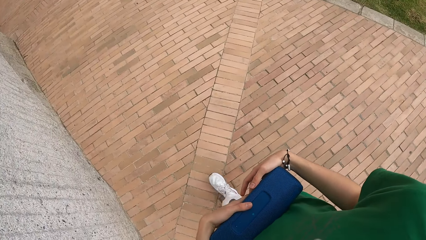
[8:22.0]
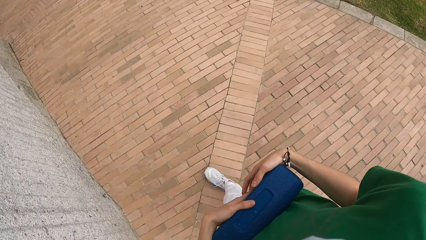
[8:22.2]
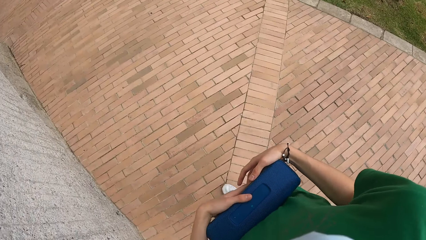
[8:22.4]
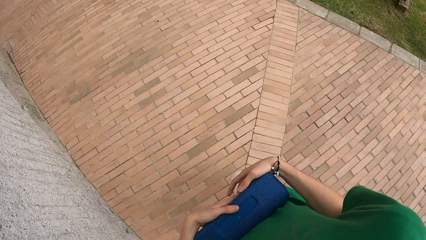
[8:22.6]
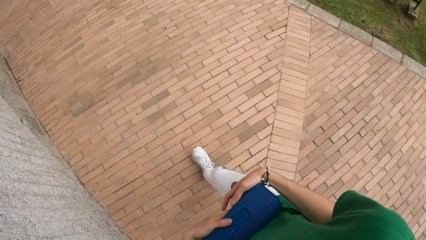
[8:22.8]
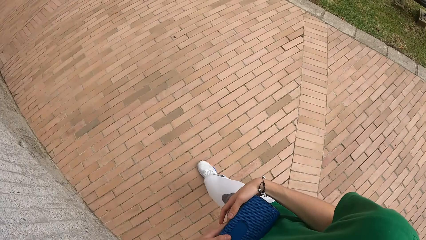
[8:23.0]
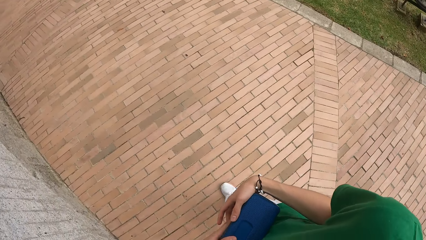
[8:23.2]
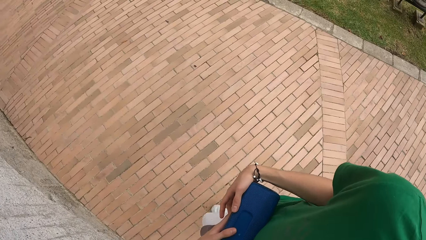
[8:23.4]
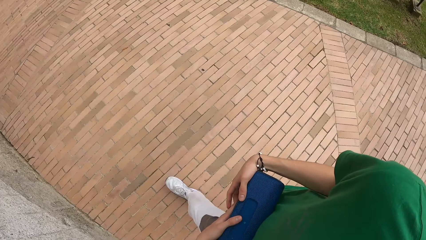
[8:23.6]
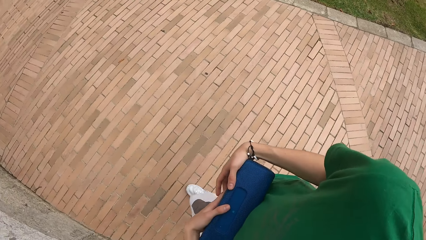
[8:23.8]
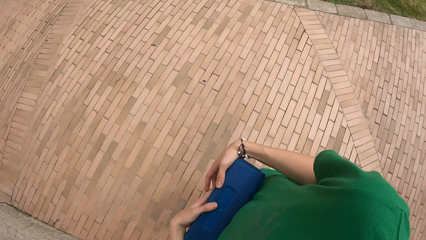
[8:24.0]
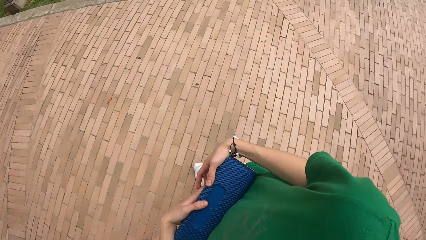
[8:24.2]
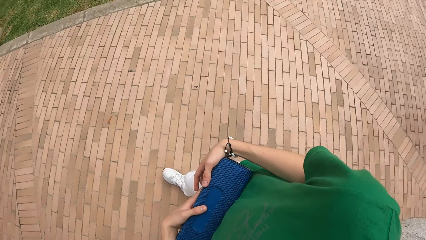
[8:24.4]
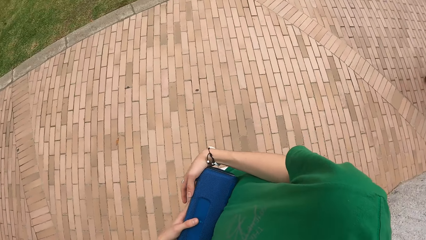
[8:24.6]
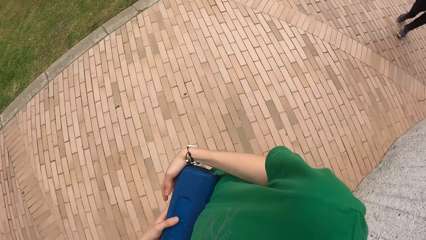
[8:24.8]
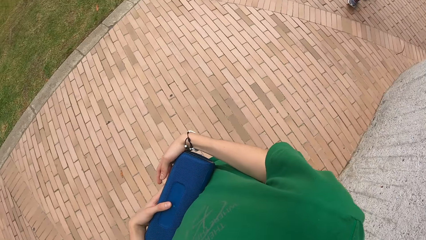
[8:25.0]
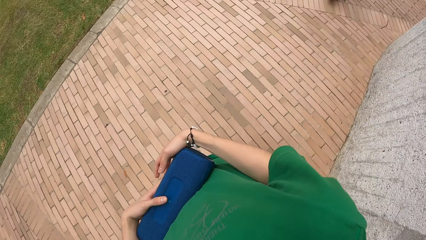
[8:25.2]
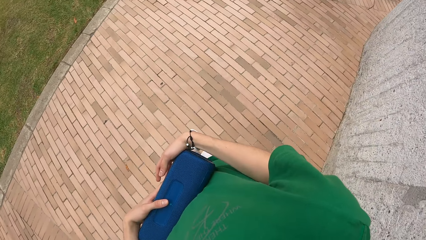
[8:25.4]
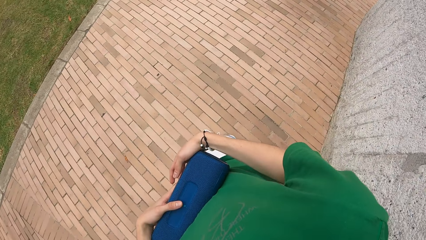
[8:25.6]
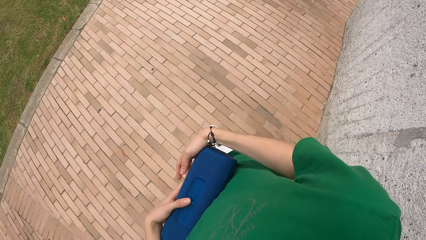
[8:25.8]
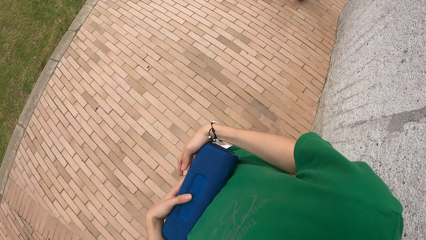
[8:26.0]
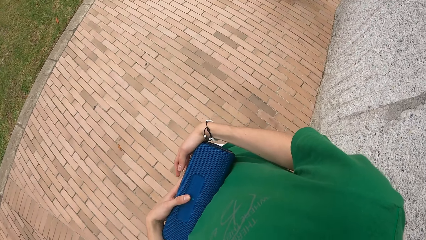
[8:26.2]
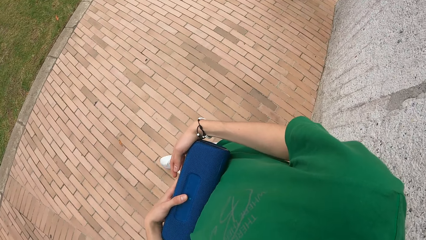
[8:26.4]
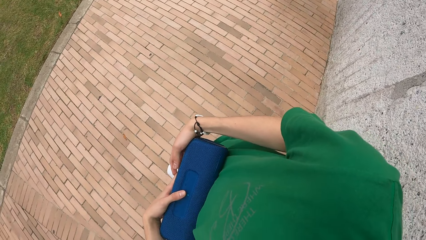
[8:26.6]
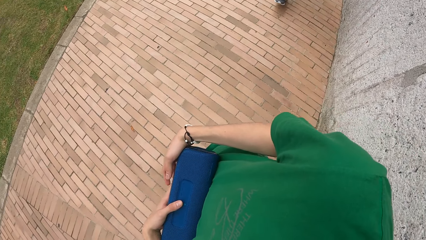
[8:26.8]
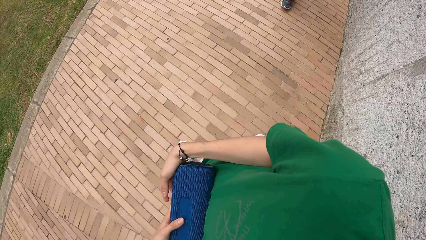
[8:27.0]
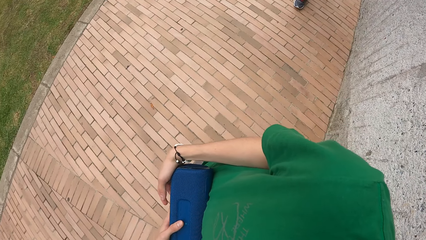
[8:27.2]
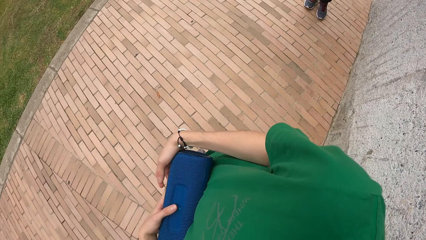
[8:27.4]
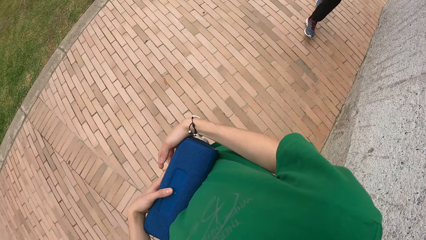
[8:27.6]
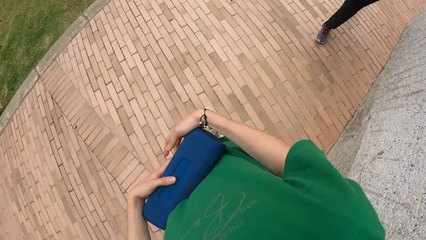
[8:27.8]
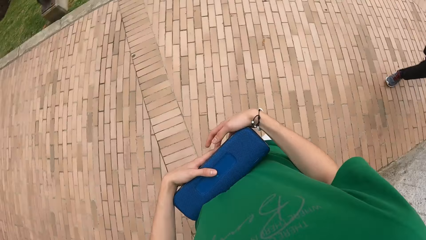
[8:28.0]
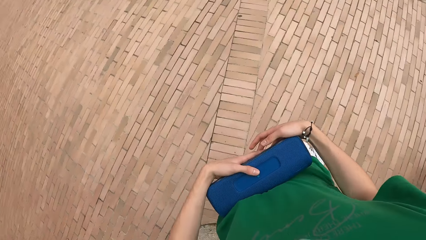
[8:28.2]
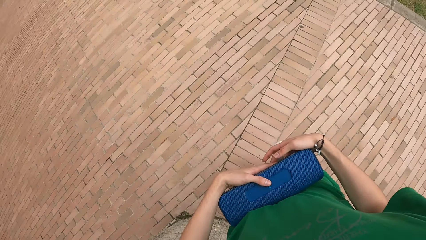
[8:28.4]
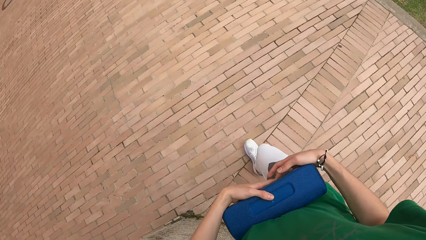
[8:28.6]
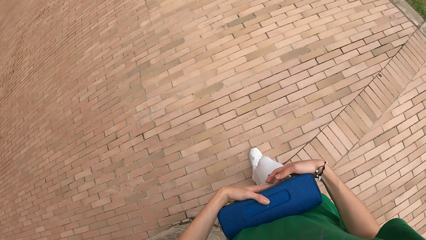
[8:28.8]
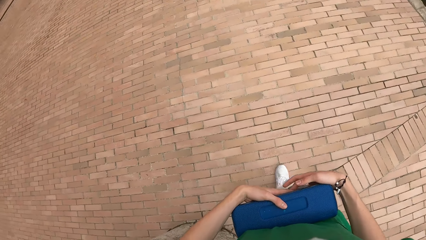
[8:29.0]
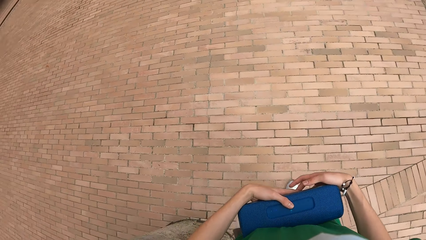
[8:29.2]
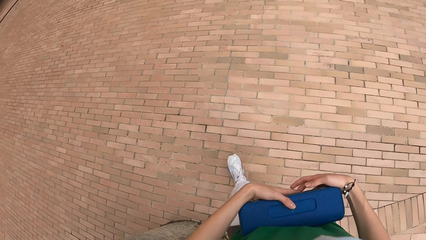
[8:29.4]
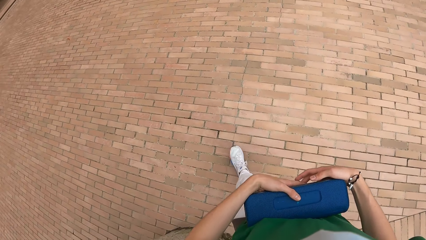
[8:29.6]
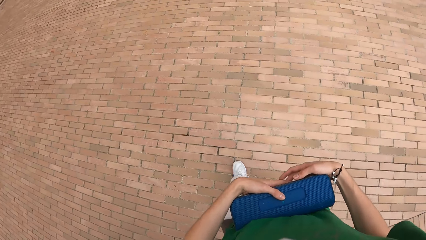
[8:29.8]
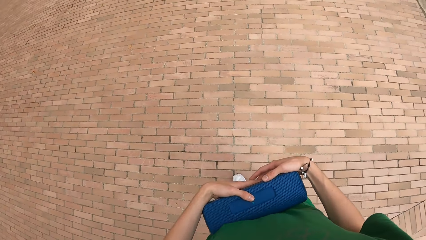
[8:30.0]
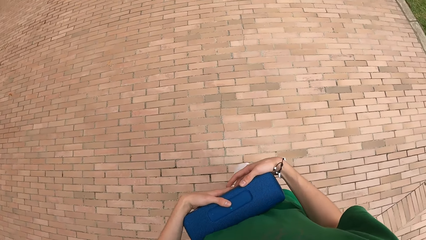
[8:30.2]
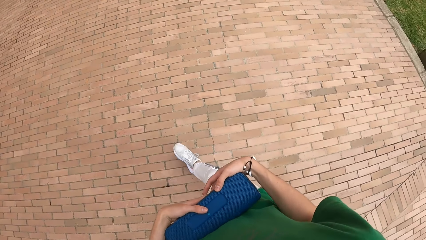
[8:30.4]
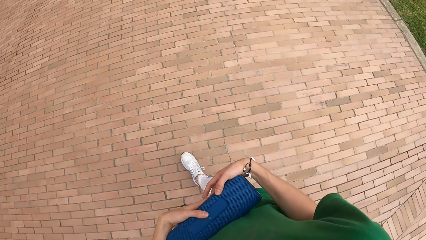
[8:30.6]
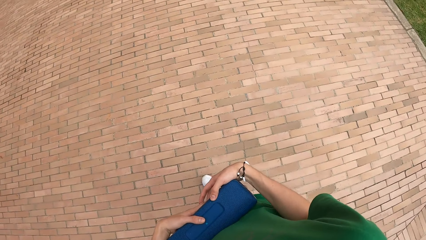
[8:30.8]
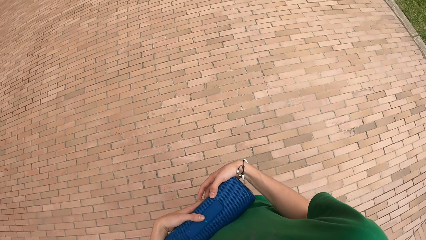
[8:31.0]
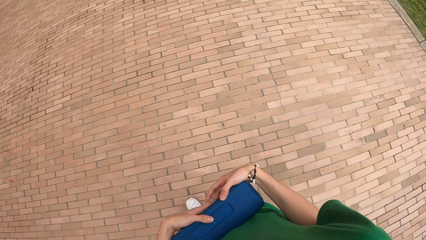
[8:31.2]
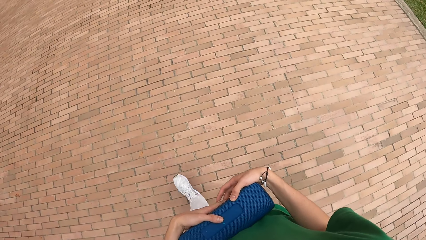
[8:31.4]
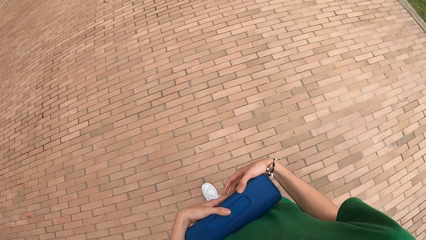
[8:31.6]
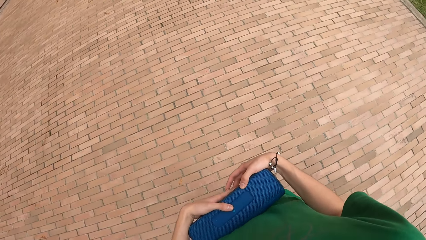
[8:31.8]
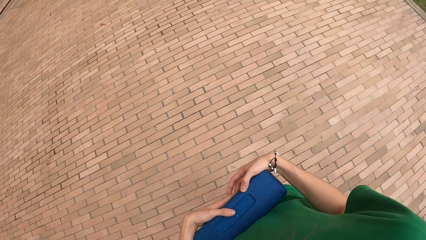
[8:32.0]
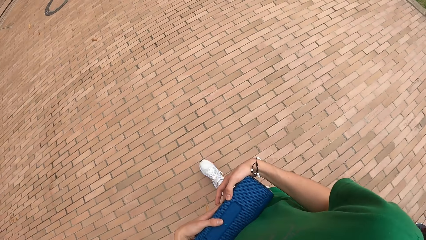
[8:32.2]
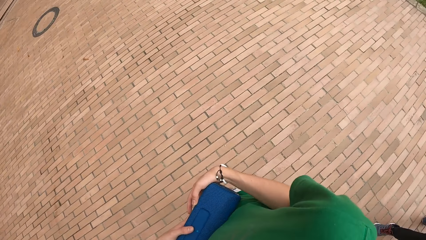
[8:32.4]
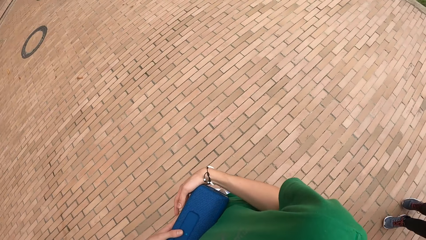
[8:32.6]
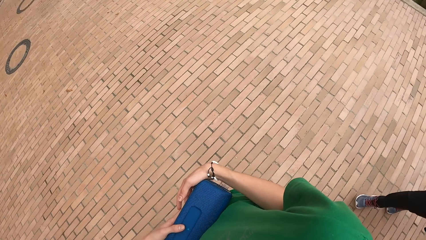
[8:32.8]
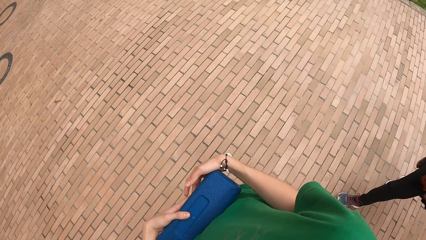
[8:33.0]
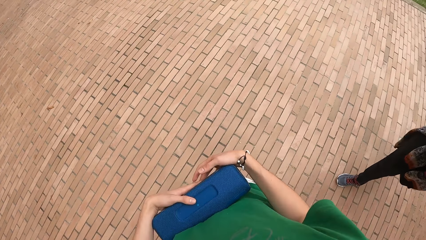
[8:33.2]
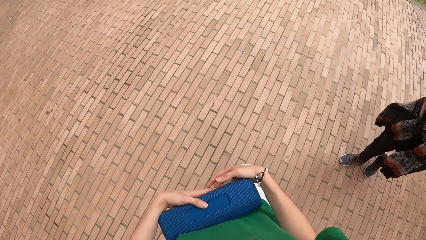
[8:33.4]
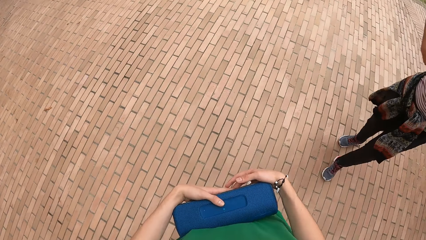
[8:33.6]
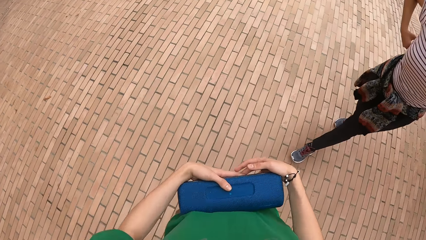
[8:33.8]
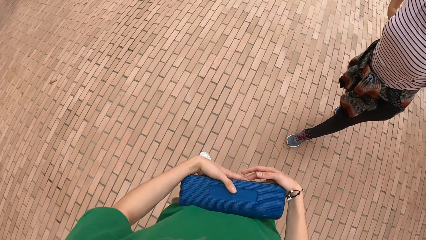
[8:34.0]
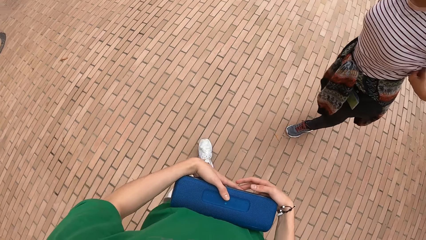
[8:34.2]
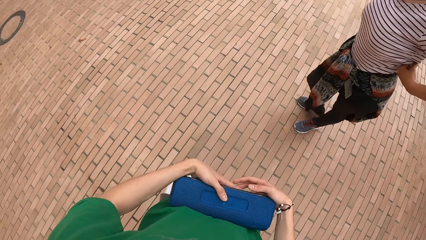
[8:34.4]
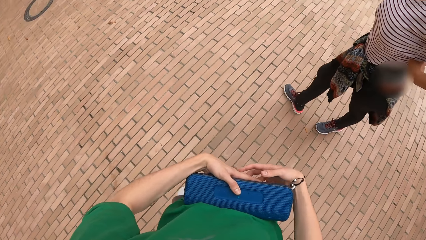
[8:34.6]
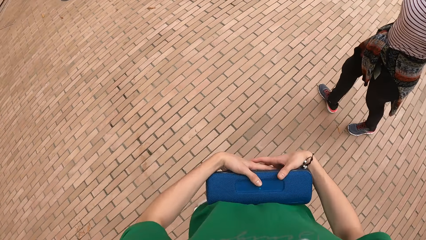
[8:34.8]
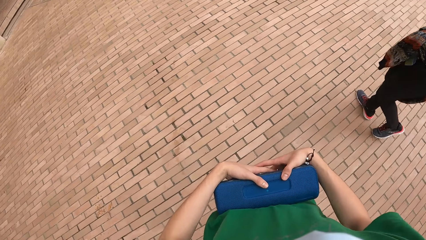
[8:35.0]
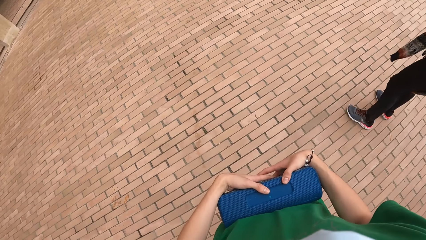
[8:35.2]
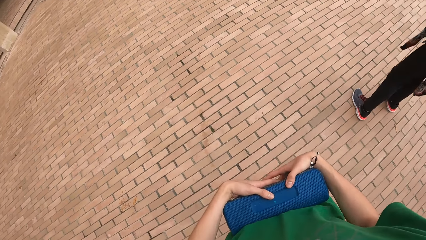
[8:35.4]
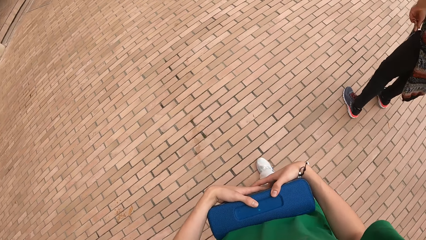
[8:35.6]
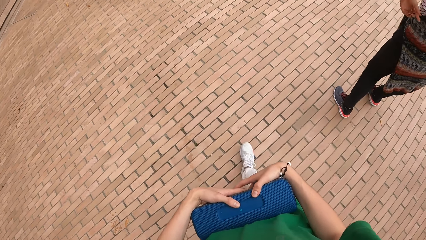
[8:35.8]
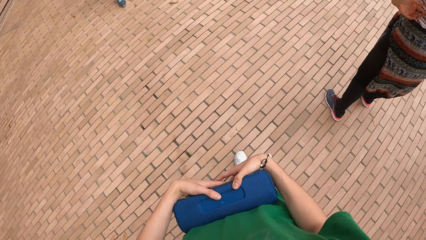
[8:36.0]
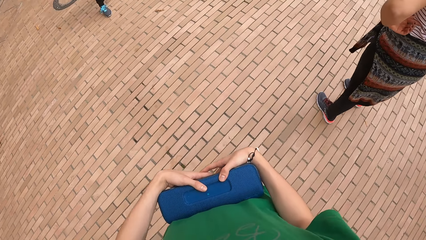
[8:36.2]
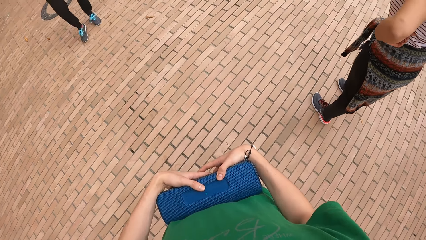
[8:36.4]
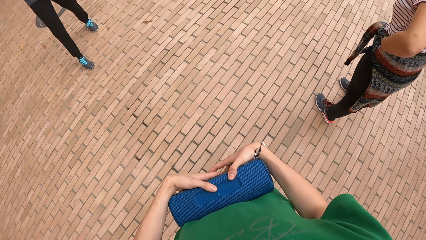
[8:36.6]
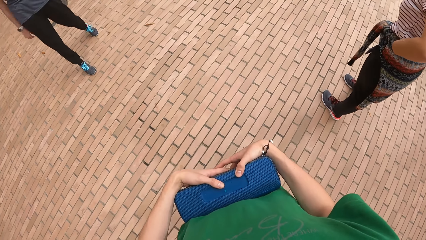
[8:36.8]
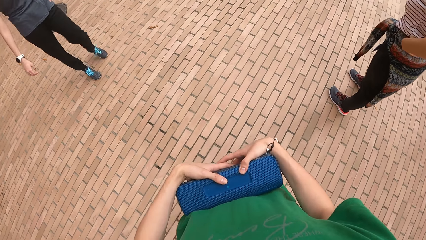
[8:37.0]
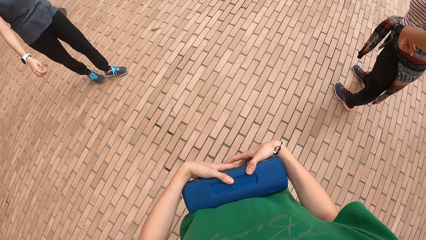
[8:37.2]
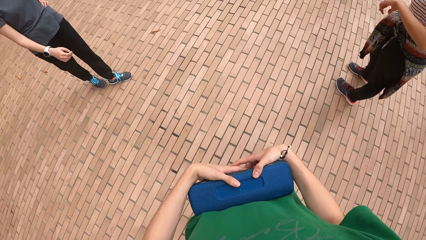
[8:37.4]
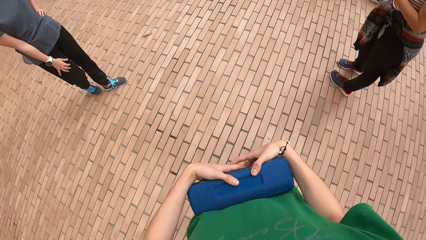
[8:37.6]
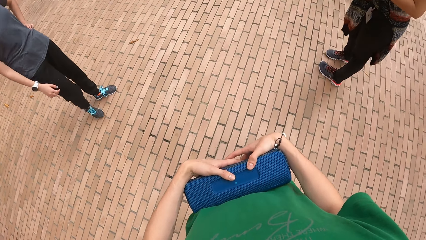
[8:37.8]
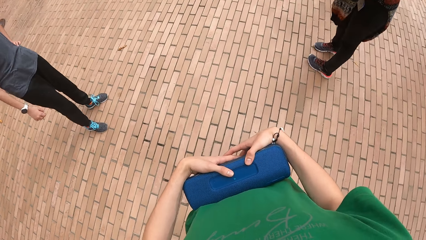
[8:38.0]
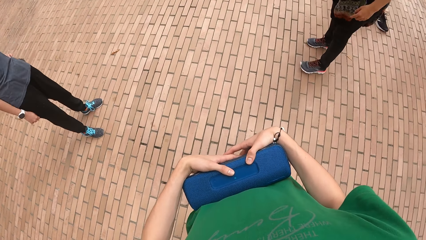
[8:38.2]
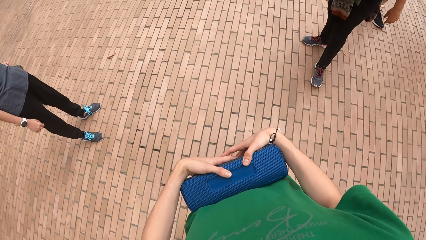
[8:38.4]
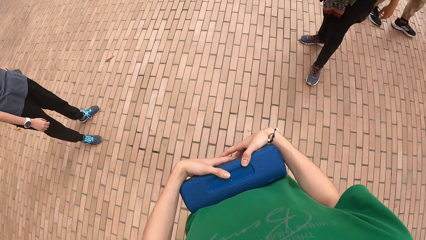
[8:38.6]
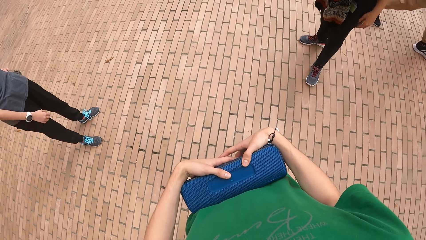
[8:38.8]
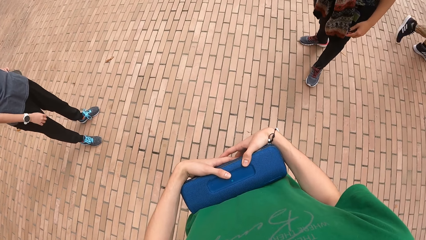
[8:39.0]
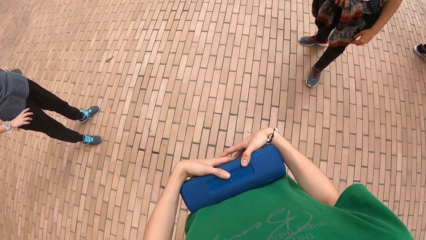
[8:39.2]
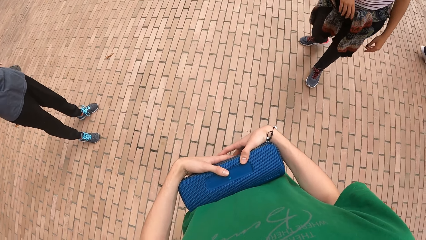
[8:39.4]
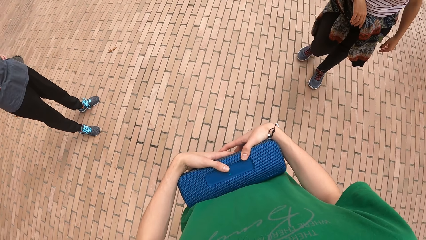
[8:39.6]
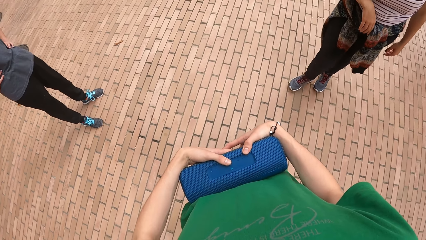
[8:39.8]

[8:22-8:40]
The camera wearer walks with the woman. The woman adjusts her cloth with both hands.
